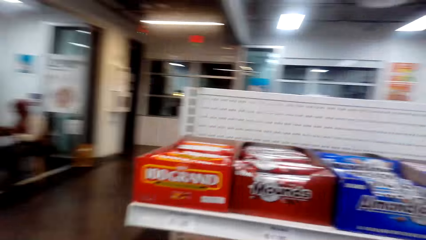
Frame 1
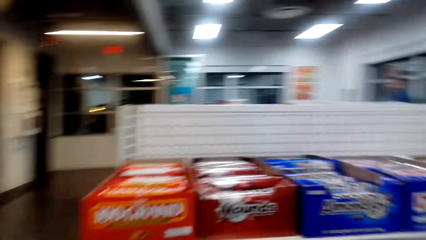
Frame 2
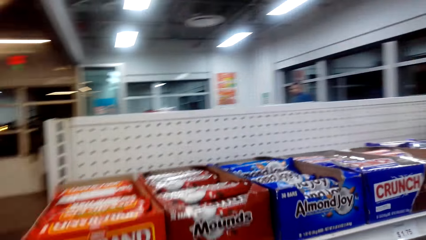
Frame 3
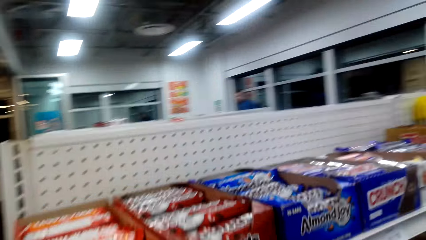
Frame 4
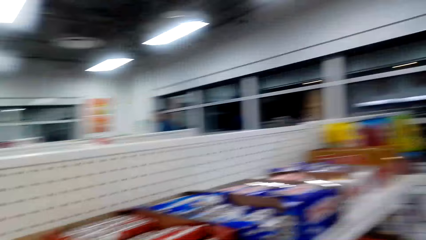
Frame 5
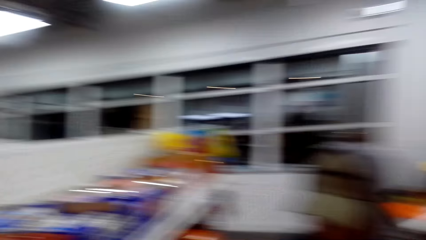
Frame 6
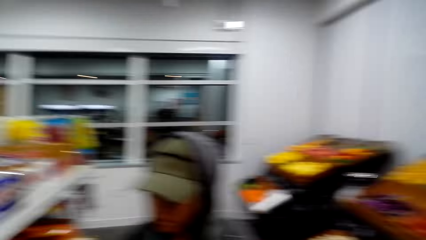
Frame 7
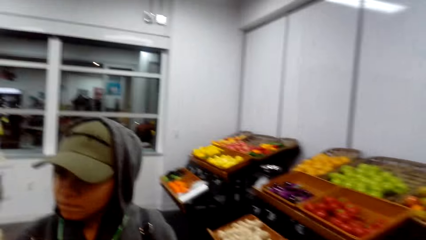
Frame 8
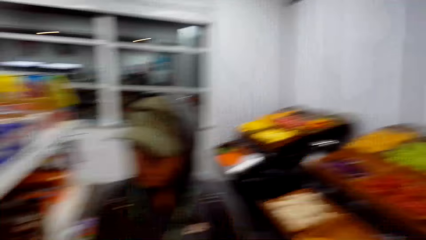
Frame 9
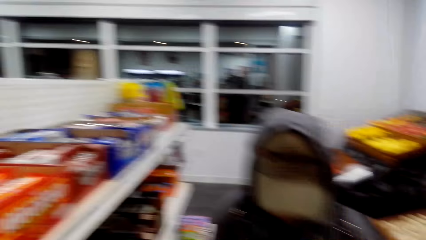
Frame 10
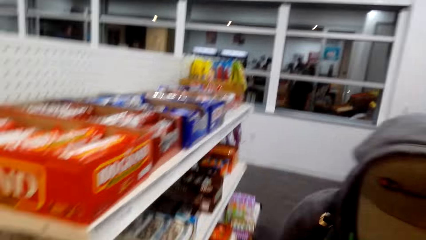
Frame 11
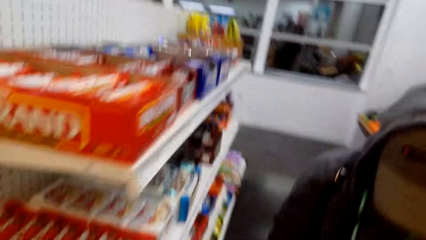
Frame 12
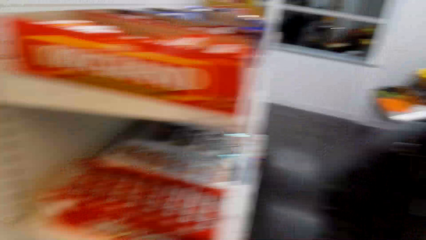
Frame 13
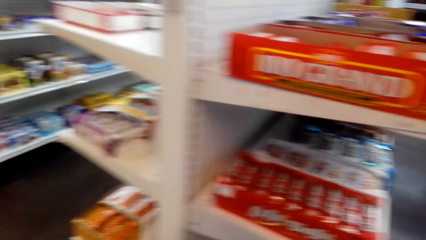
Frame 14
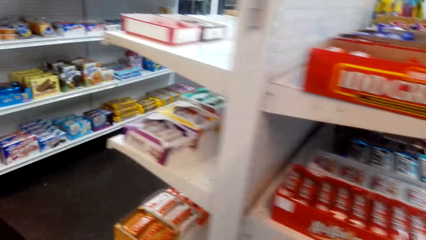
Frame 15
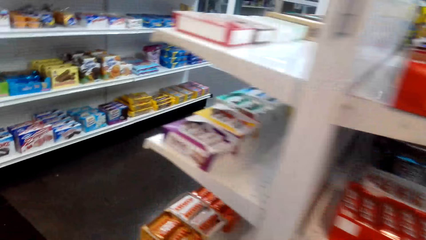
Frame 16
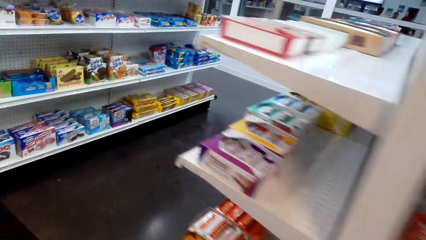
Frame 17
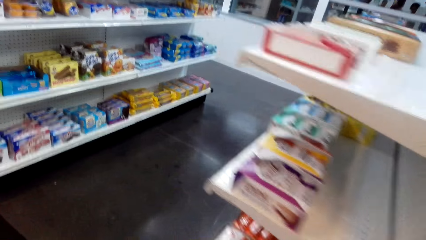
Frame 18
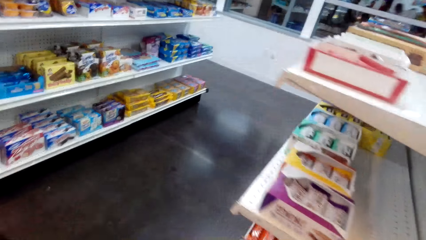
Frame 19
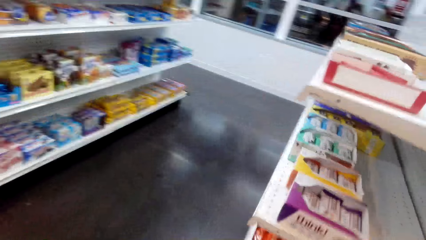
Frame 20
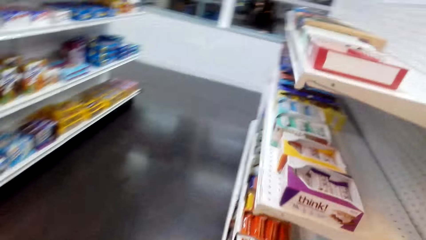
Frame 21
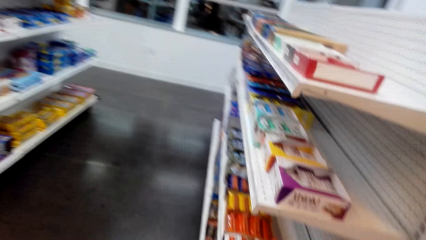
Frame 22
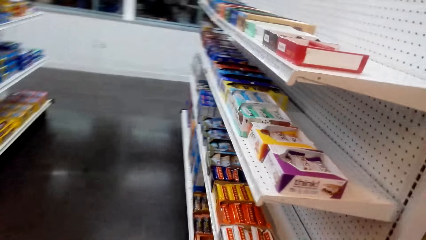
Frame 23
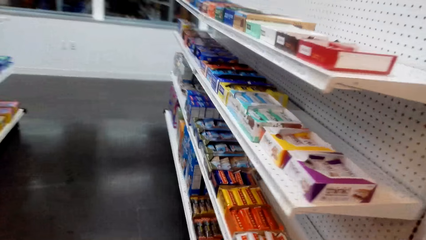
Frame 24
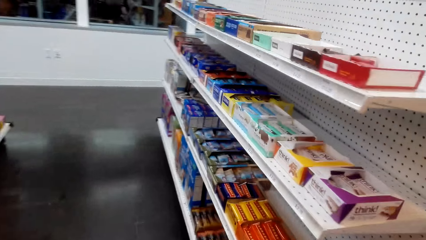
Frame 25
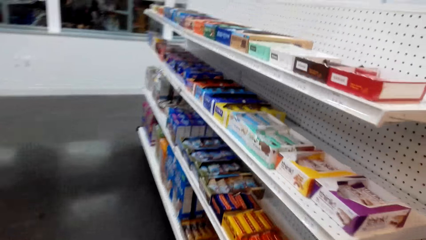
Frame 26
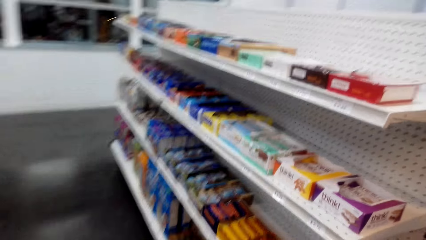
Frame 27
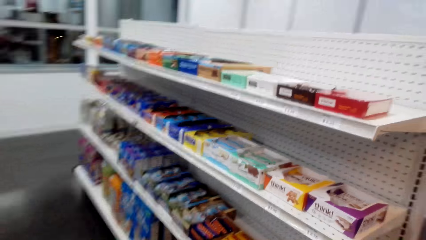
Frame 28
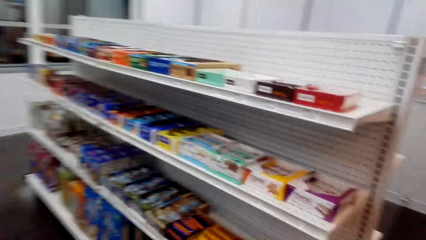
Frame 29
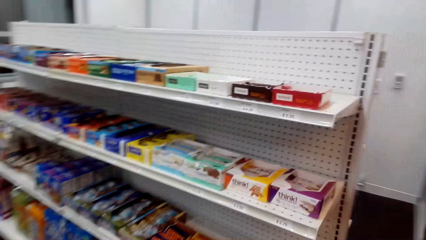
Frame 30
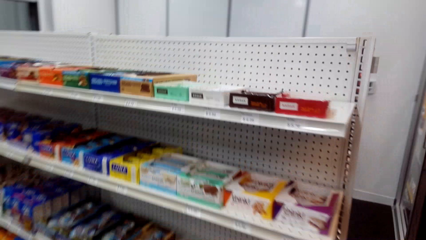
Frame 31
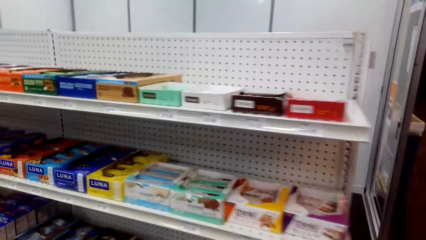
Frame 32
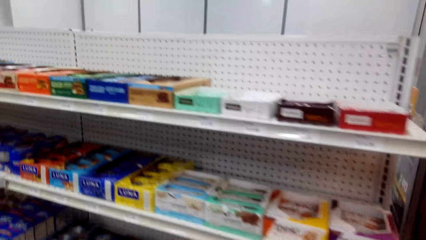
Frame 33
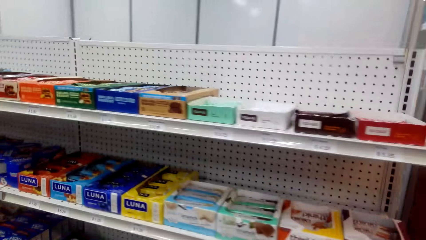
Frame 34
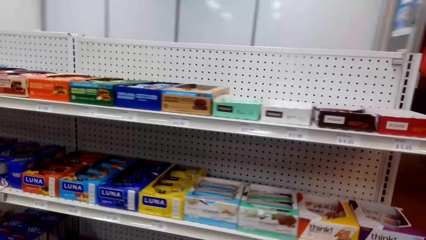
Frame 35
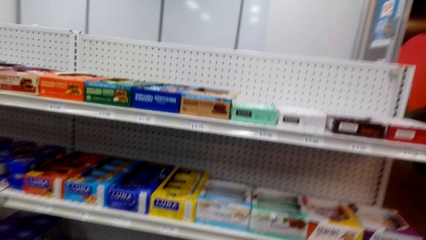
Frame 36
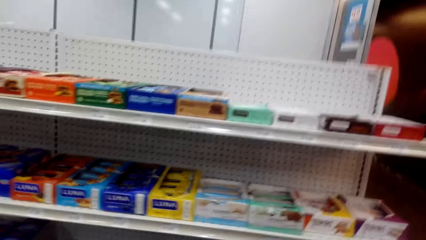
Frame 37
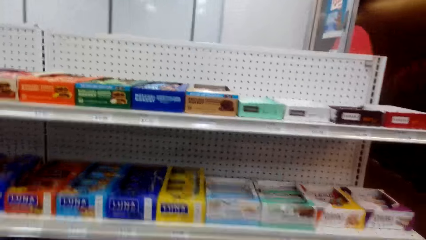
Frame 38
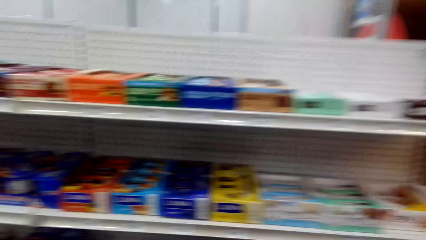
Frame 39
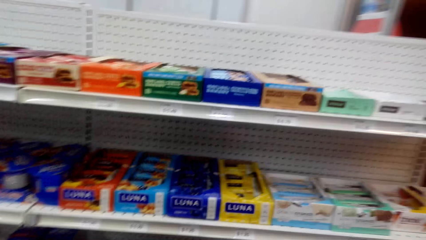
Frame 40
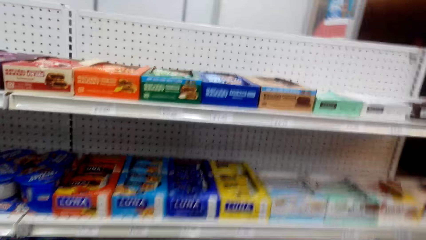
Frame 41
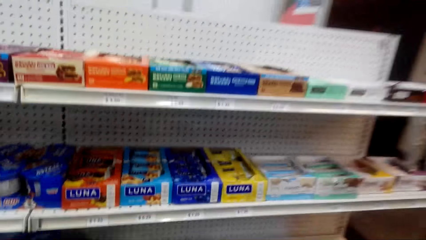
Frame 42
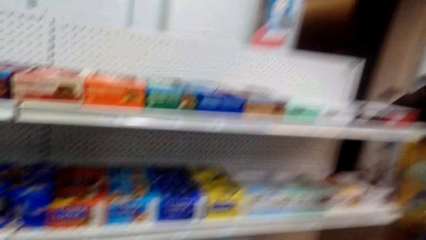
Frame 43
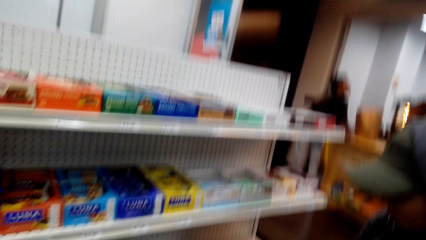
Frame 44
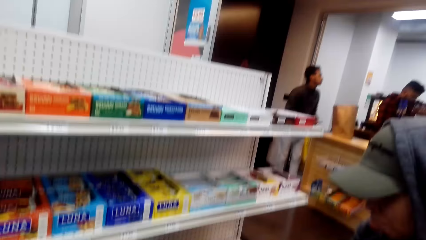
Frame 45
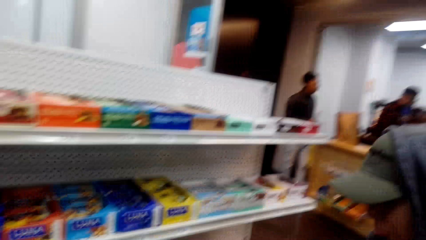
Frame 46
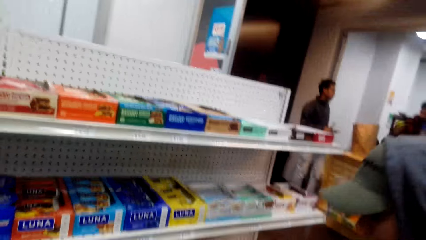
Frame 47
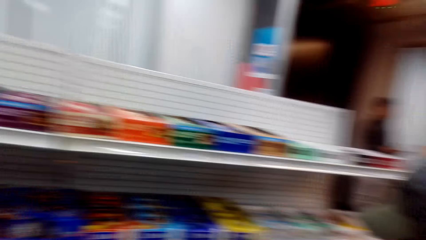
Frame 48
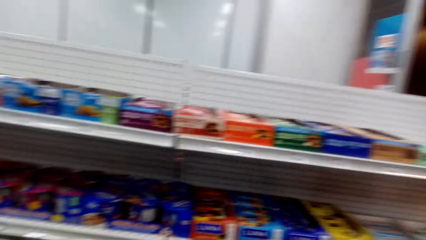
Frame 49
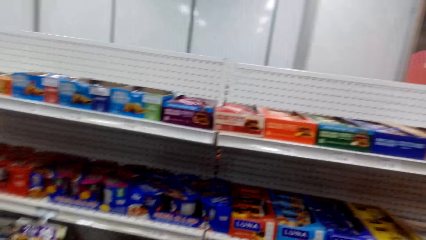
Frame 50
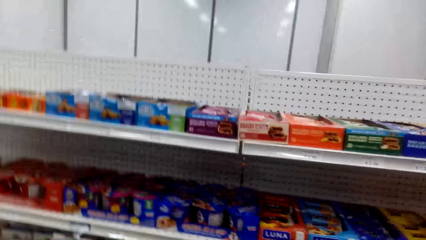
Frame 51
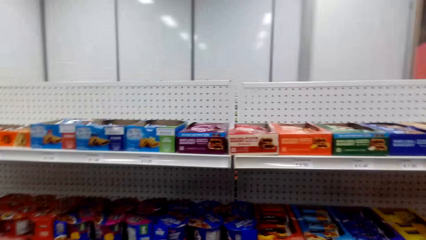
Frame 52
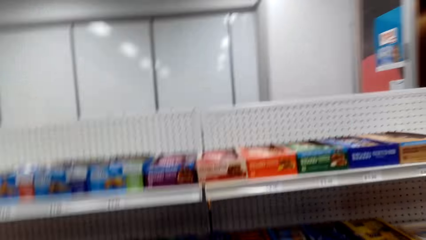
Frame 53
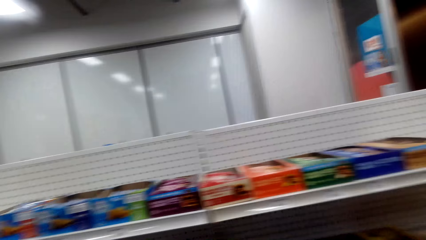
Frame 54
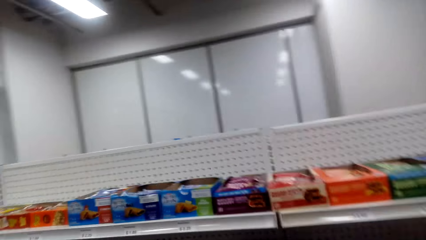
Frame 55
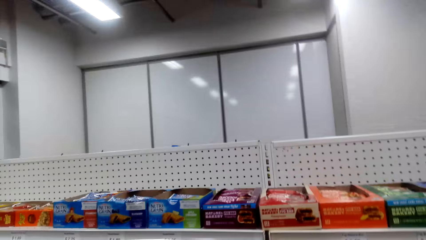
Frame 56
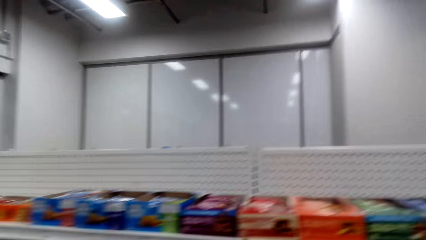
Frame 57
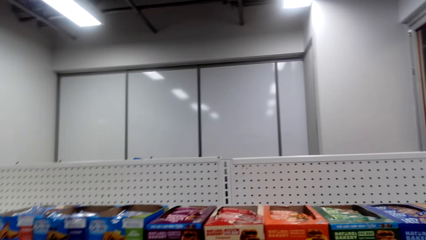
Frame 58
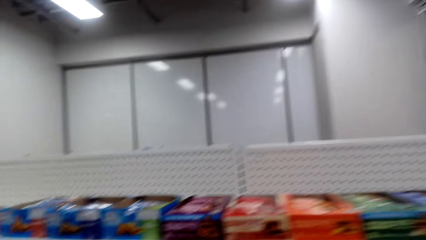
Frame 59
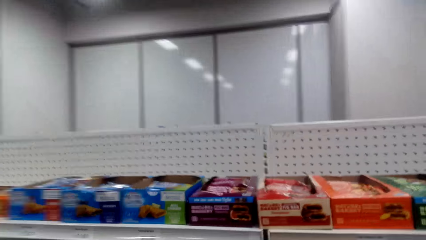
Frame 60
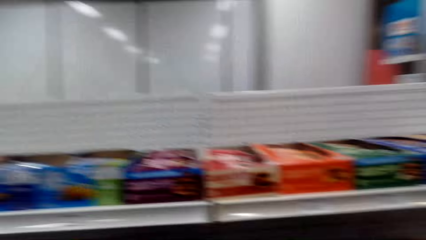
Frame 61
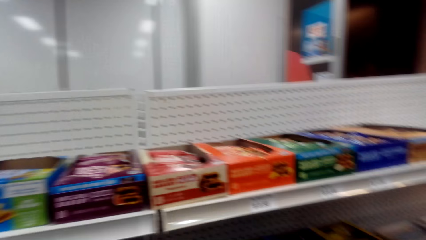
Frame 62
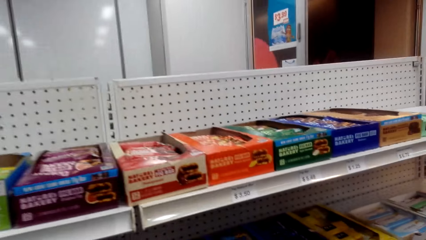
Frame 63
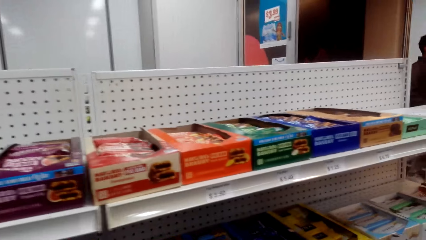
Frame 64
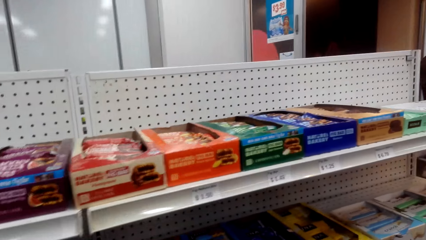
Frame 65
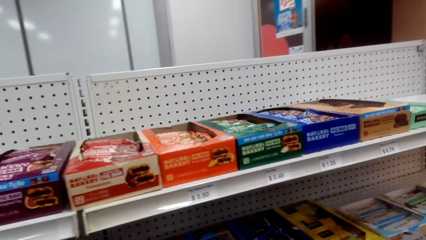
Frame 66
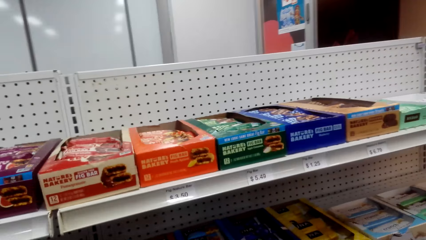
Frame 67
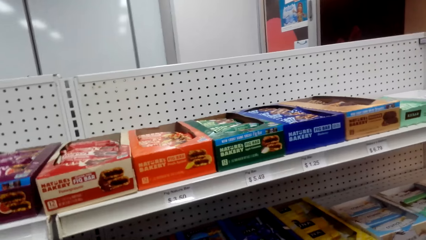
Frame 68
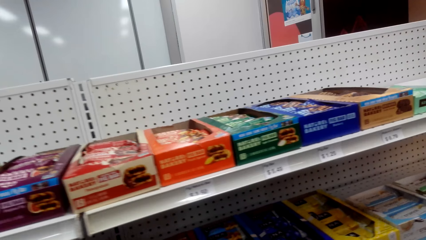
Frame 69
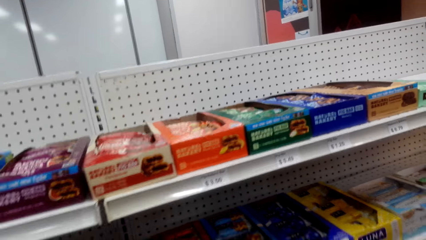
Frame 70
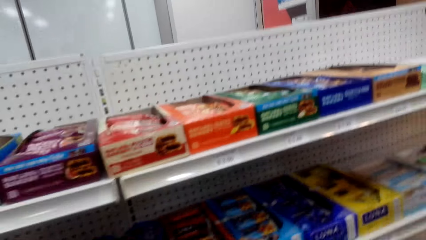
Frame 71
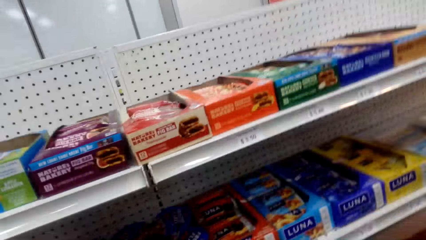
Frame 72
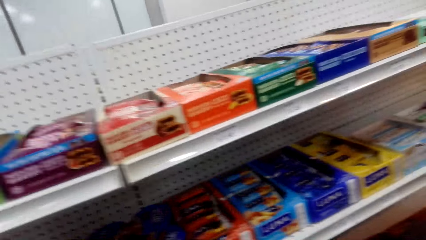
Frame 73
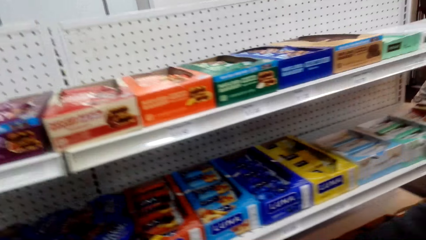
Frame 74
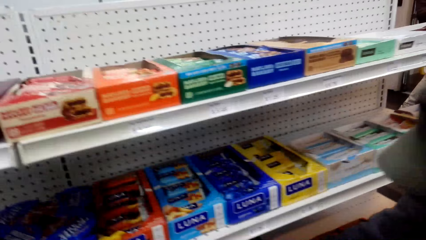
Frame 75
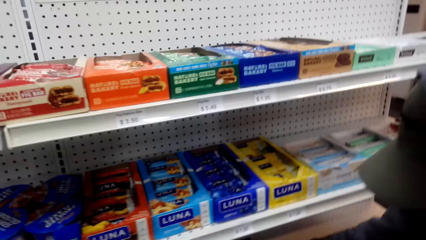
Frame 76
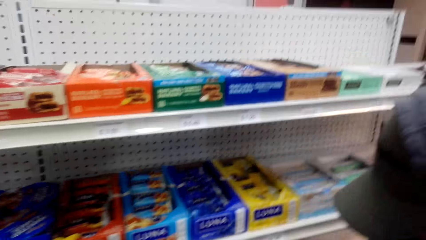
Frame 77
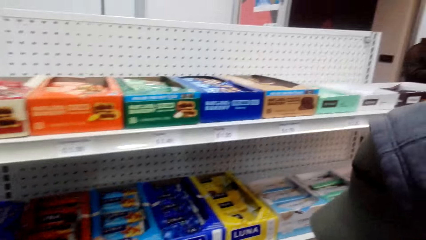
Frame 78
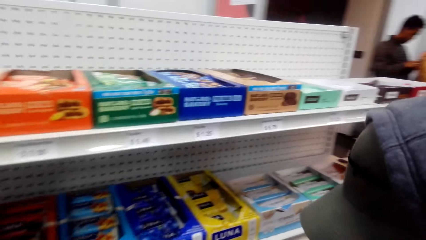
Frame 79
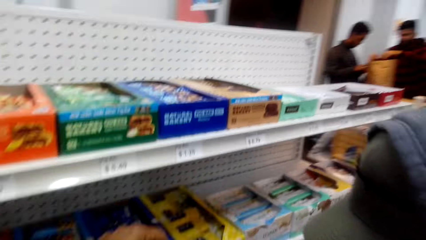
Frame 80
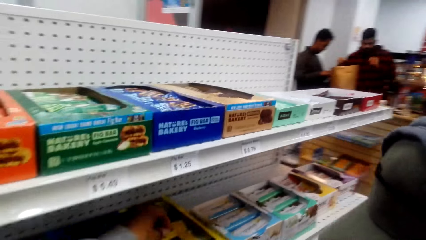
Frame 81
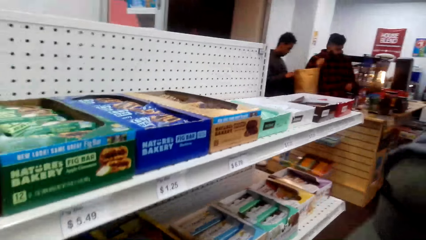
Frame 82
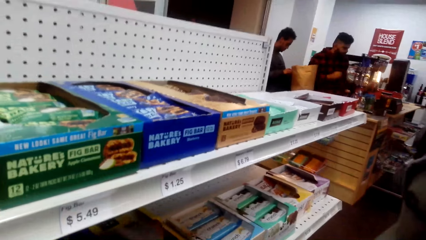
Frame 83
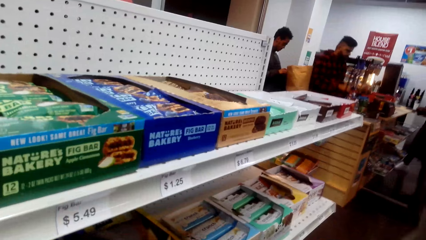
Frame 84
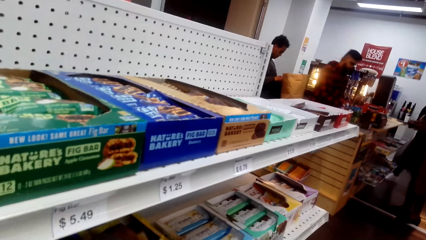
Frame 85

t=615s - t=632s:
The camera wearer converses with a person.
